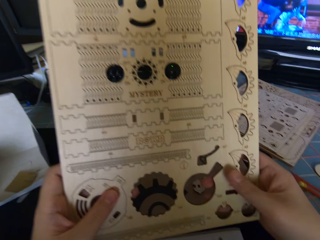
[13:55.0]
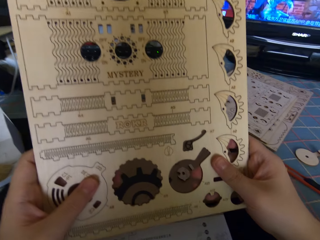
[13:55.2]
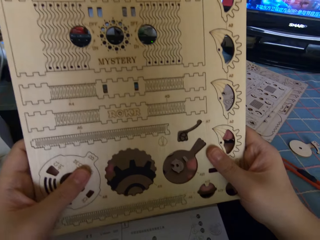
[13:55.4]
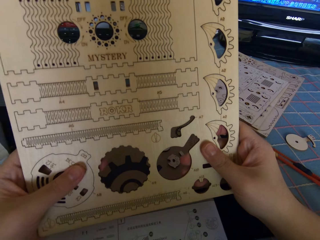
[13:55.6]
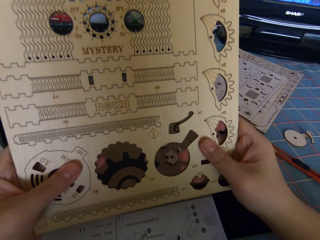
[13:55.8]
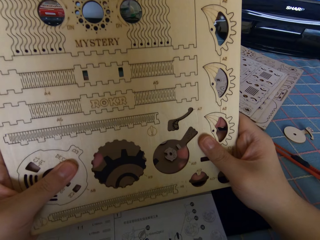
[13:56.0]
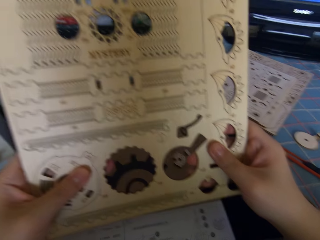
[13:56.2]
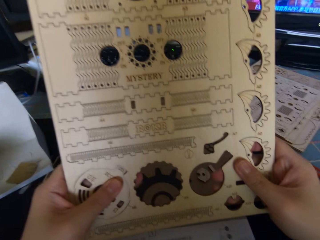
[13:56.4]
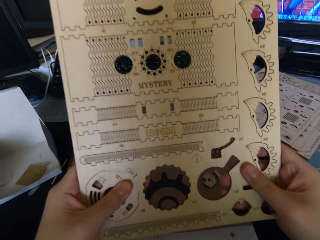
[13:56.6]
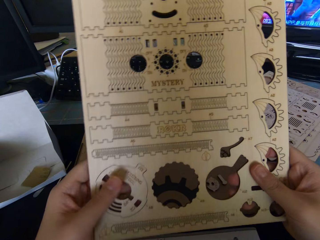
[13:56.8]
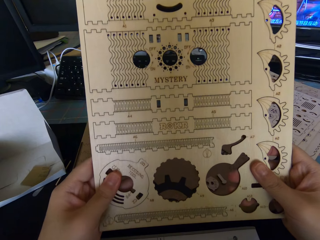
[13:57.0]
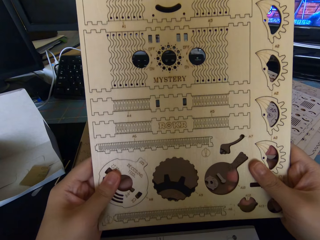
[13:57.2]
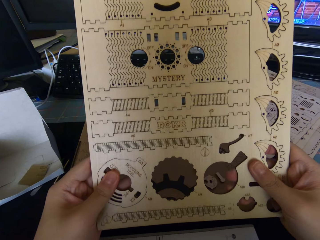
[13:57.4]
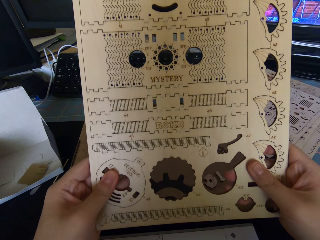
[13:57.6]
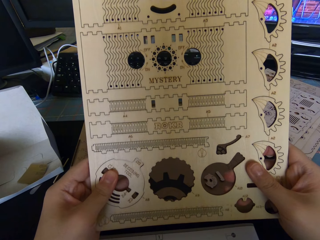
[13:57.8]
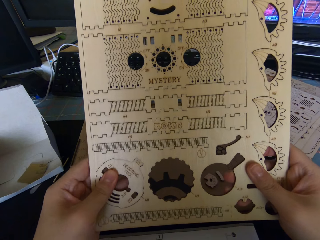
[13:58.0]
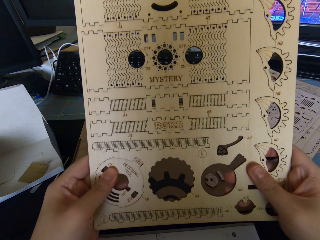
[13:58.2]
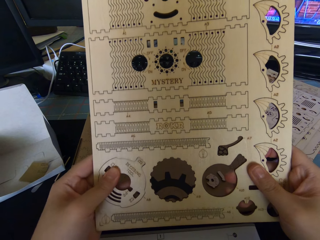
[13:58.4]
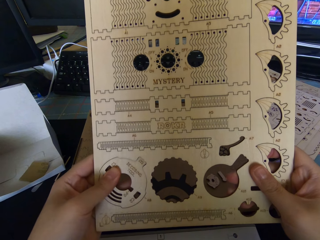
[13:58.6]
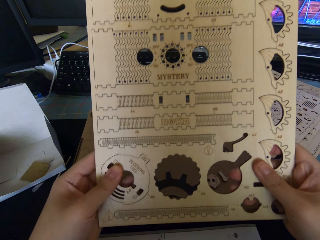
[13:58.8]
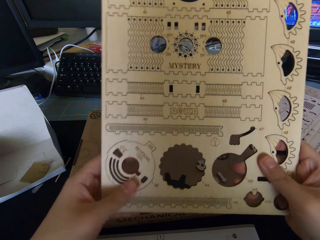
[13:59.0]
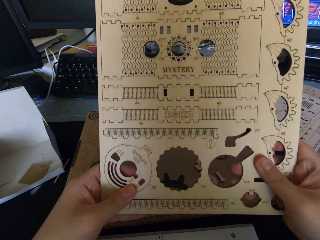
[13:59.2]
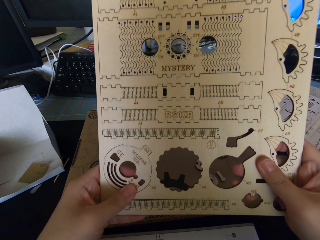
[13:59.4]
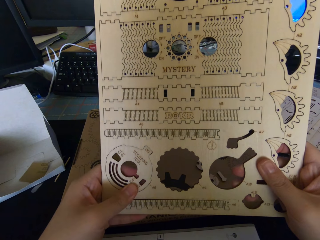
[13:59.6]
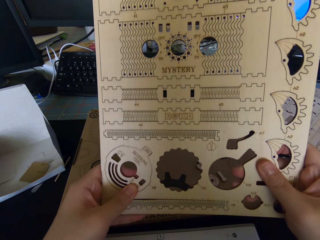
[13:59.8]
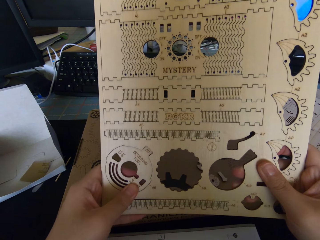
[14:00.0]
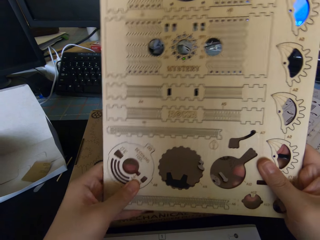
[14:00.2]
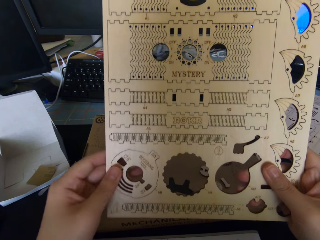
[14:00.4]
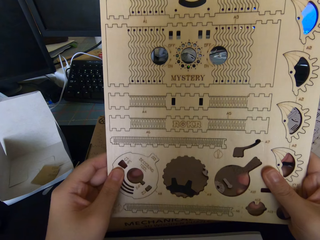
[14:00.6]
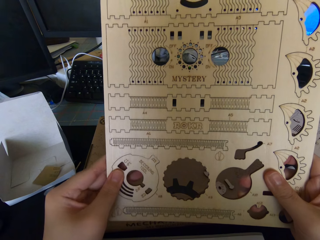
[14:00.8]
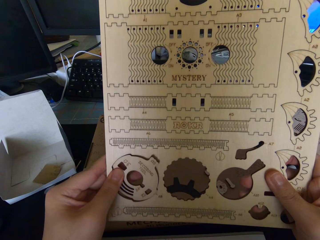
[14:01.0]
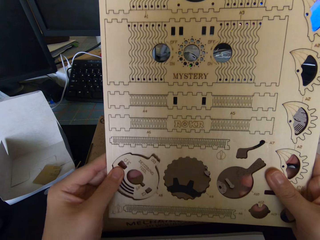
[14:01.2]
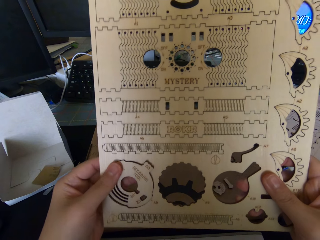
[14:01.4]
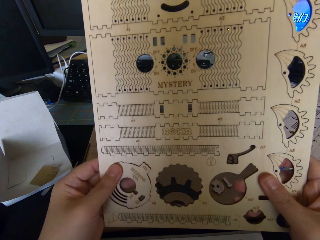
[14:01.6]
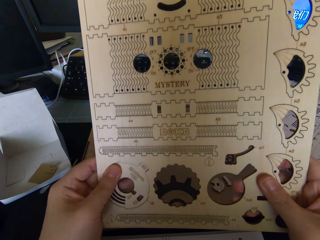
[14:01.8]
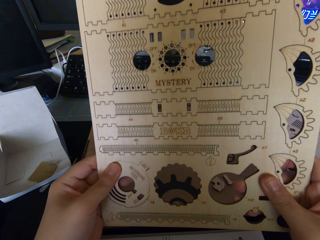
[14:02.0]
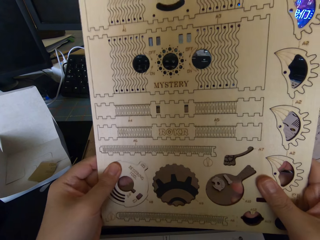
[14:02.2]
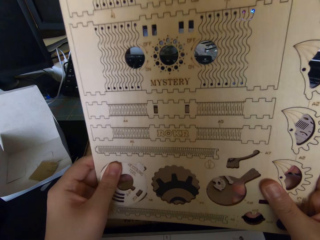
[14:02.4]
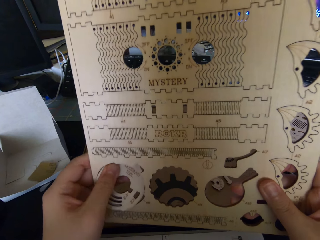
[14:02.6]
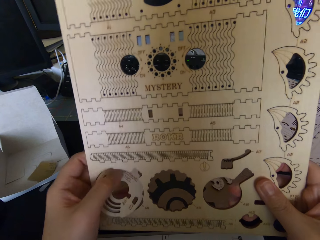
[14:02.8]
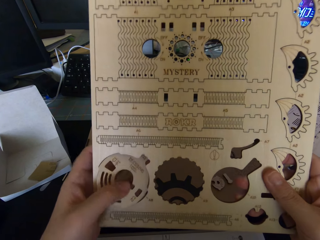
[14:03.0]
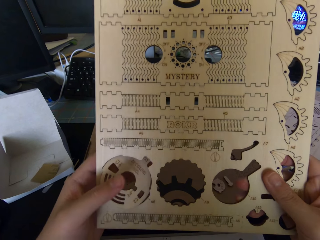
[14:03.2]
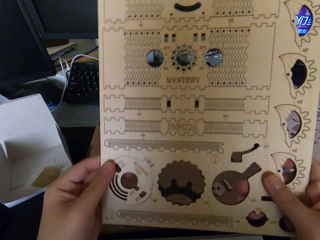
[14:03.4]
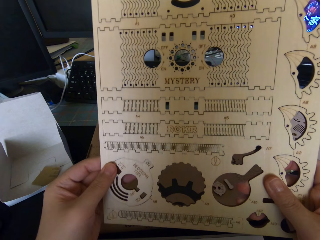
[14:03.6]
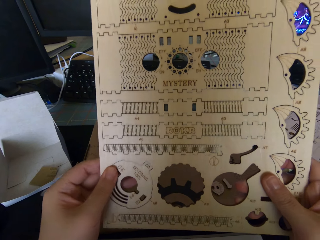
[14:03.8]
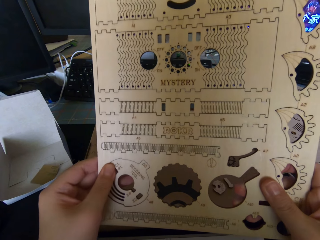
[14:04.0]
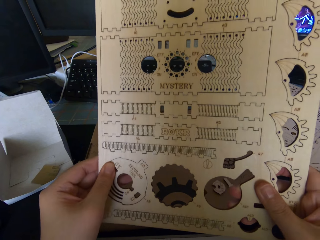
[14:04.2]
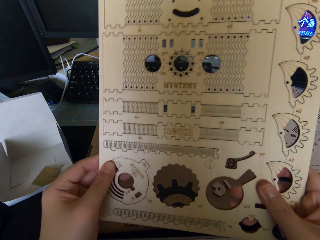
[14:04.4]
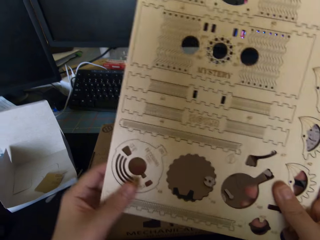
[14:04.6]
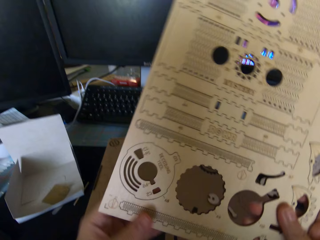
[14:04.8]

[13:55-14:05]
The camera wearer lifts fingers and holds a wooden board with pre-cut gear parts. They push a pre-cut gear part. They move the hand along the pre-cut gear part. They push the pre-cut gear part. They push a round wooden piece from the wooden puzzle.

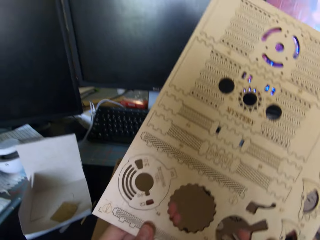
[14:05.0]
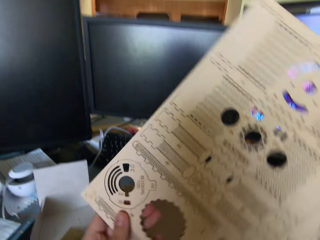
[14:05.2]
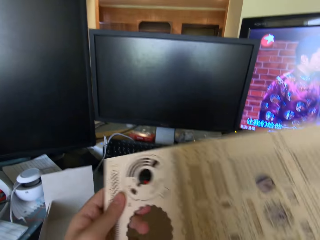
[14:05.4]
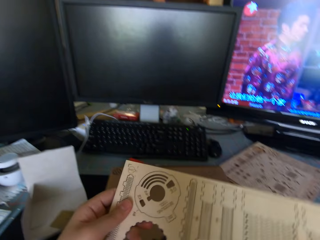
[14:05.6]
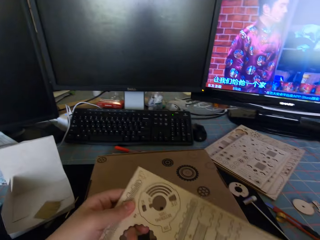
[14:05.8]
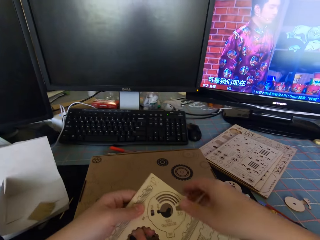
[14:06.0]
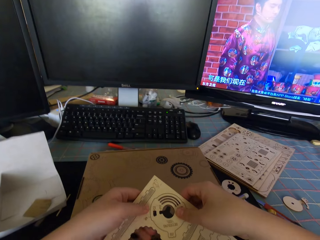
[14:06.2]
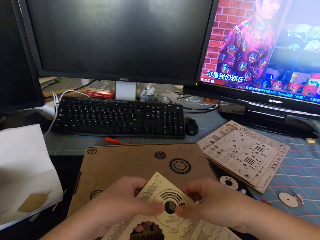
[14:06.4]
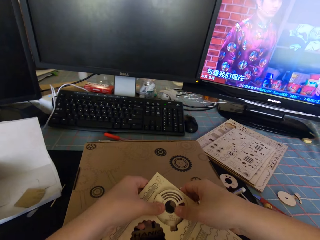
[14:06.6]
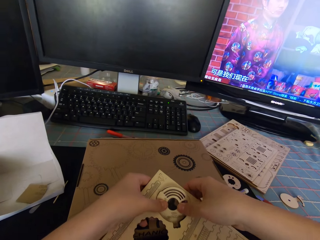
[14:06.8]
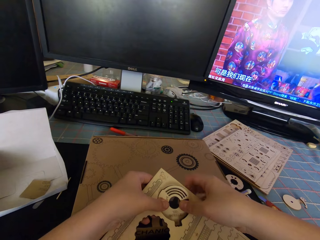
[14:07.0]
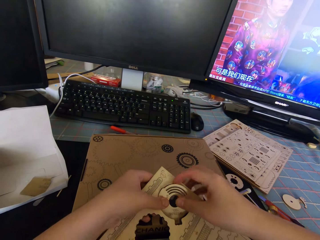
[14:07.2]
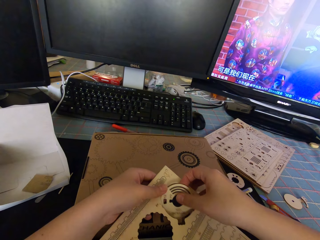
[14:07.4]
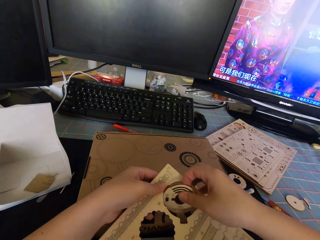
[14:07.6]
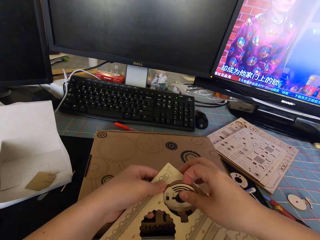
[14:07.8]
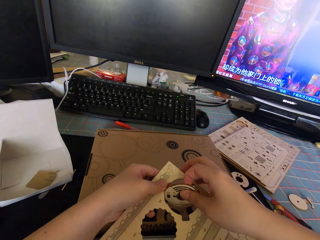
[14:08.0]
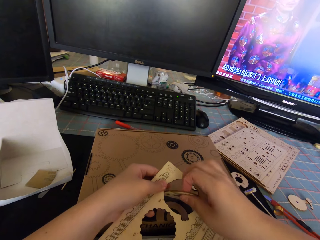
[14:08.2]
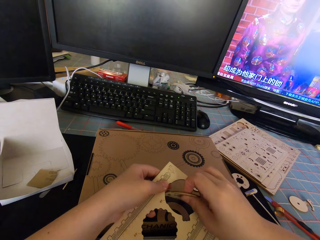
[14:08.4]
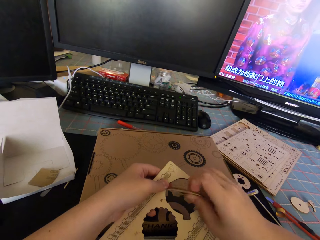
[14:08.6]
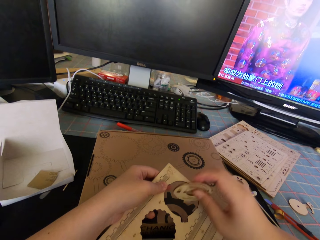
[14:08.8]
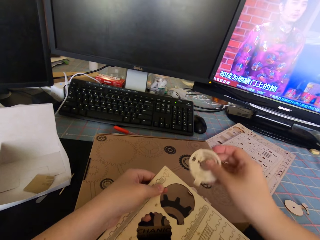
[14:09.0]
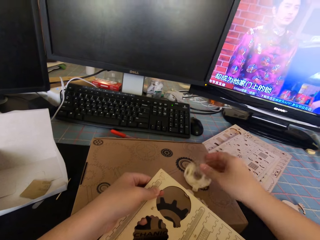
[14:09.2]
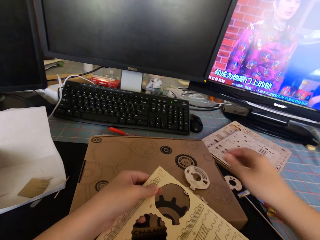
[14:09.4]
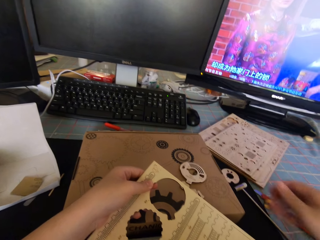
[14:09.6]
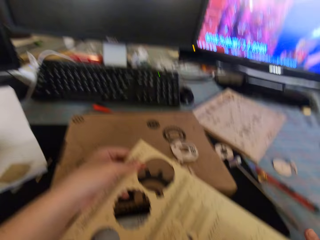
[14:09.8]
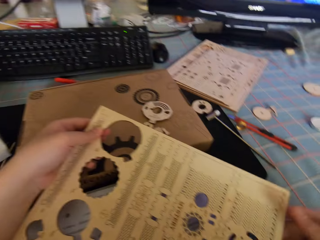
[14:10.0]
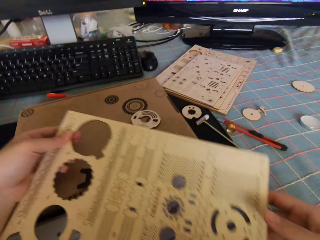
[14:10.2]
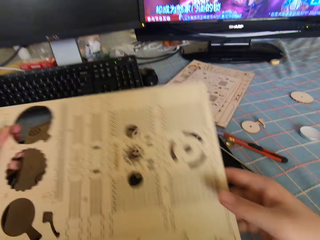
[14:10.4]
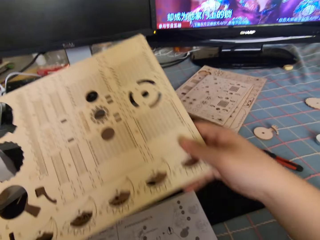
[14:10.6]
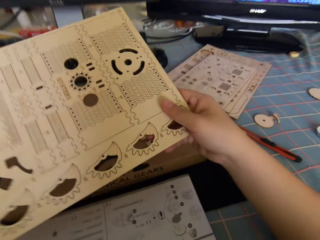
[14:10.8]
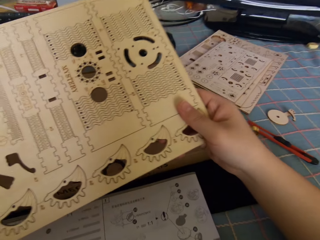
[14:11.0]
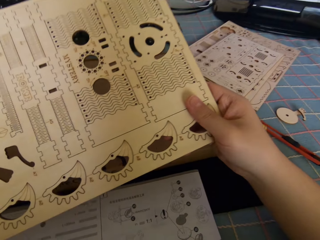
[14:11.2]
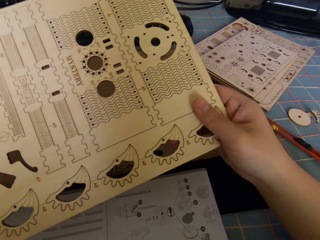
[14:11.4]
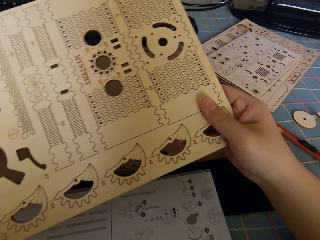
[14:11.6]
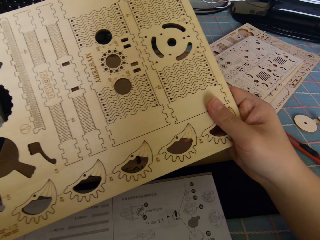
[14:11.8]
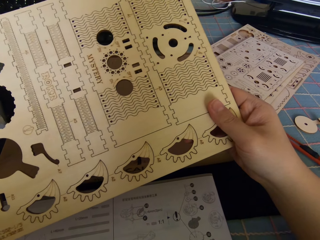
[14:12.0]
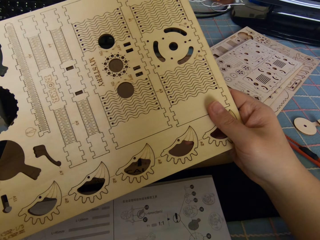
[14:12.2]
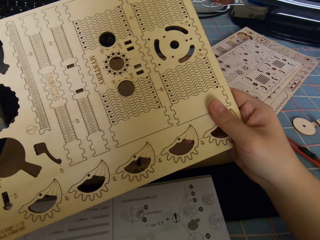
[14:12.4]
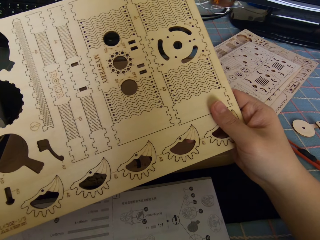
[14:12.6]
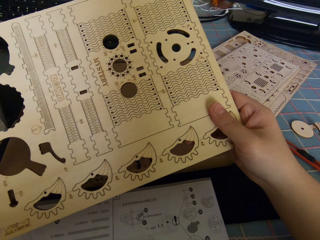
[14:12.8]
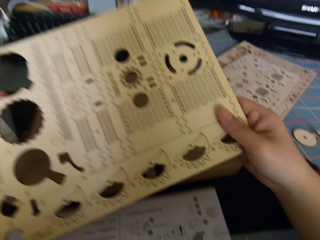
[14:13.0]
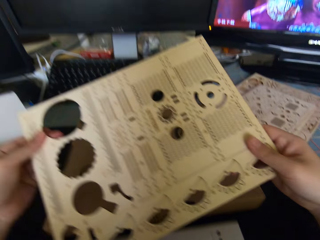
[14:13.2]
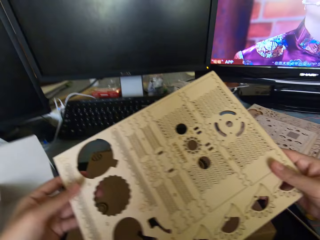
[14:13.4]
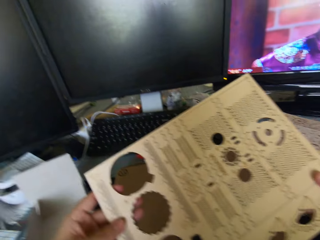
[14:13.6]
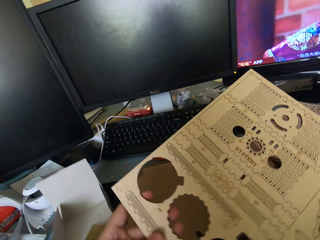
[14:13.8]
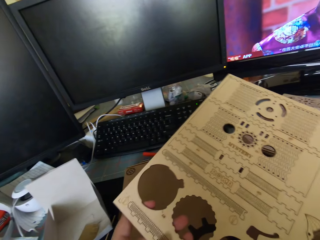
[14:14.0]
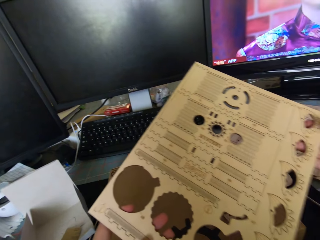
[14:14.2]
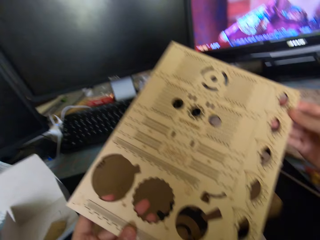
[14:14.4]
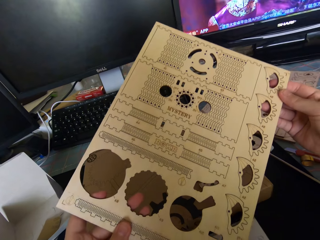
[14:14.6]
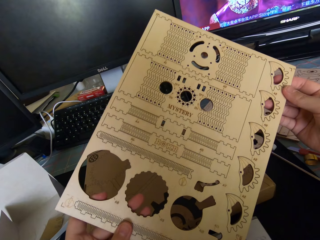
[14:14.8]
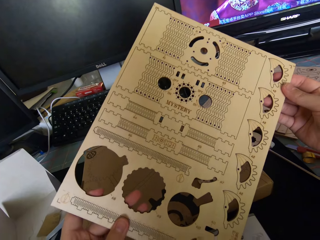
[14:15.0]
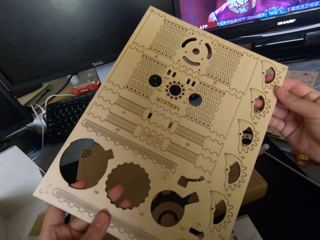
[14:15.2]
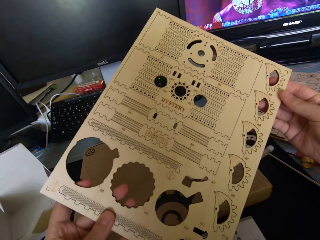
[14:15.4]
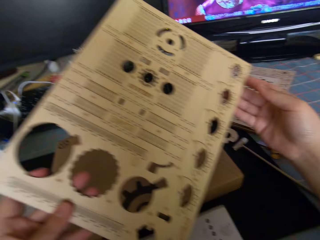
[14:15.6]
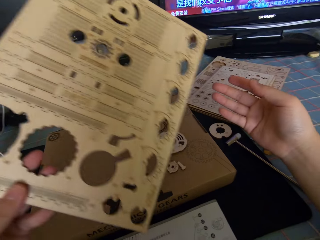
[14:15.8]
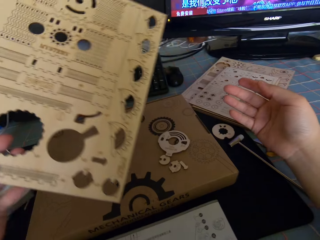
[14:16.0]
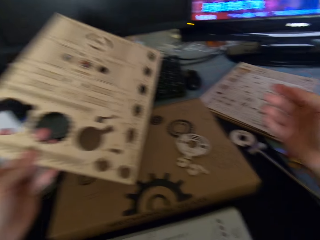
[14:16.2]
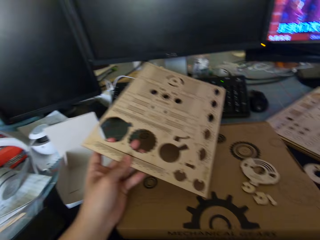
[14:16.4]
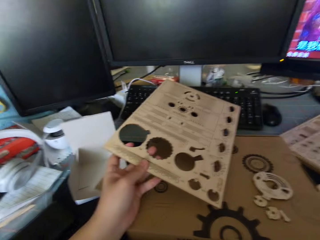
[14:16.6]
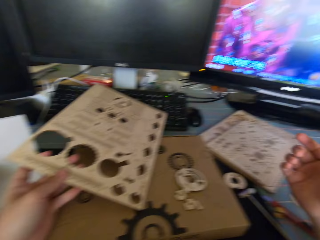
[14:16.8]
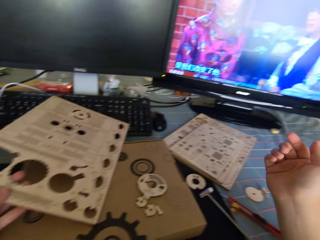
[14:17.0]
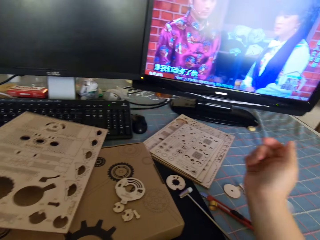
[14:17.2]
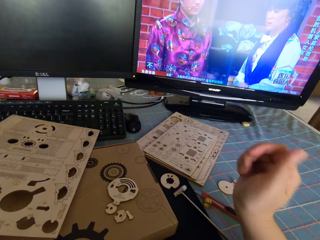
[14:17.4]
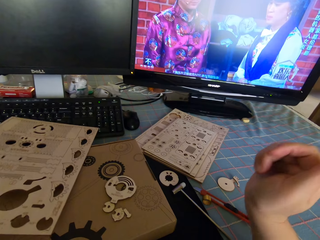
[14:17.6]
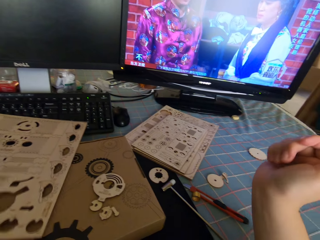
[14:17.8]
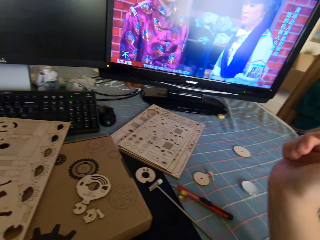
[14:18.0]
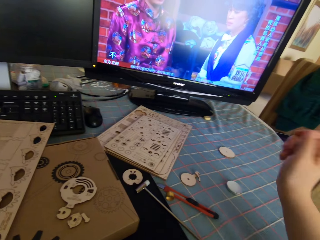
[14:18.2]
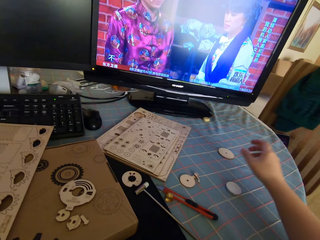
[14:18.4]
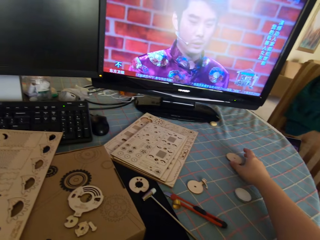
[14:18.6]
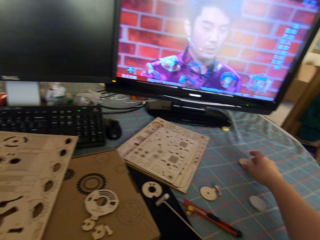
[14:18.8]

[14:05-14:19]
The camera wearer turns the wooden board with pre-cut gear parts. They push a gear part with both hands. They remove the round wooden piece from the wooden puzzle. They drop the round wooden piece on a box on a desk. They hold the wooden board with pre-cut gear parts. They move the wooden board with pre-cut gear parts. They drop the wooden puzzle on the desk.
